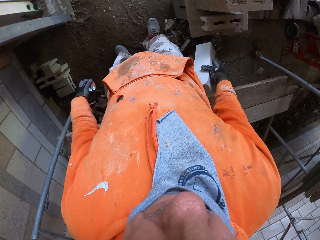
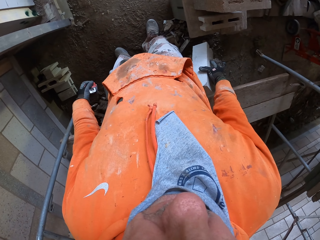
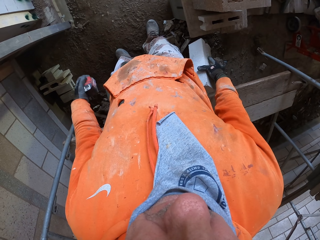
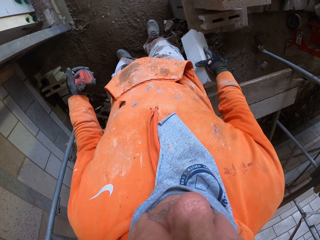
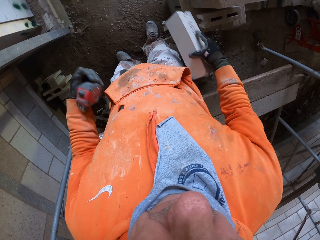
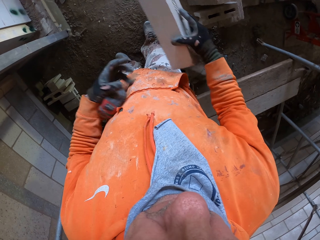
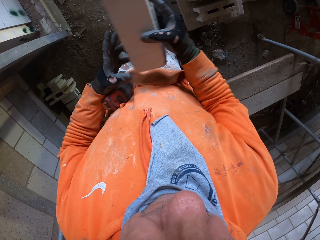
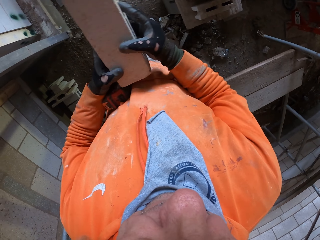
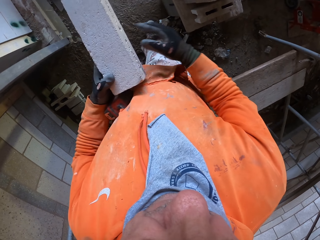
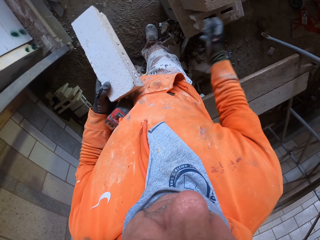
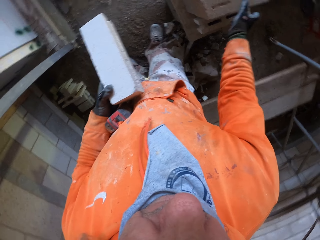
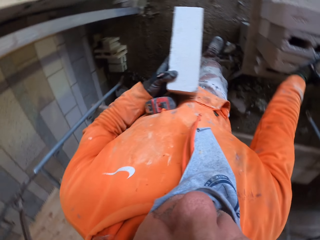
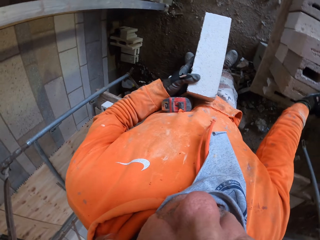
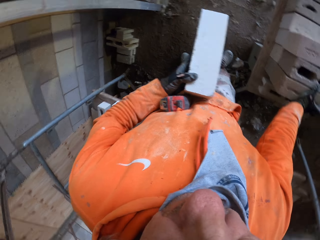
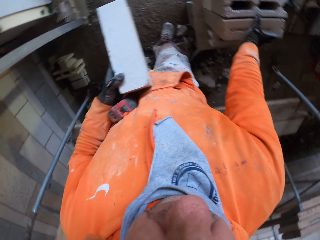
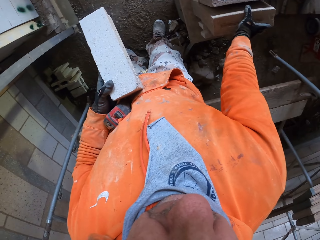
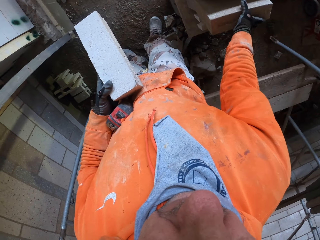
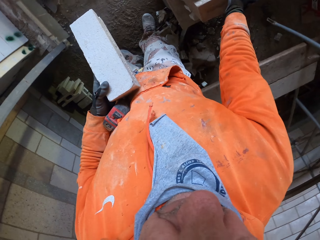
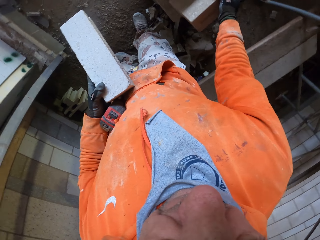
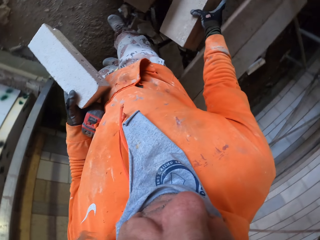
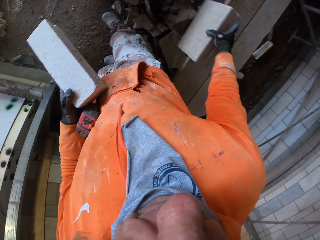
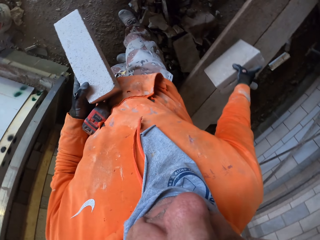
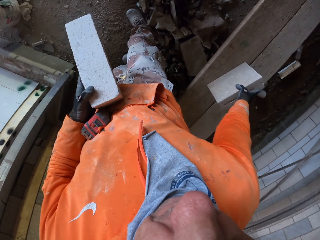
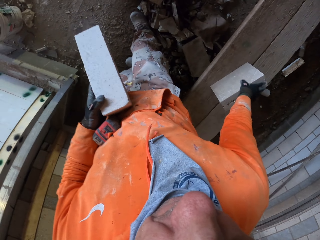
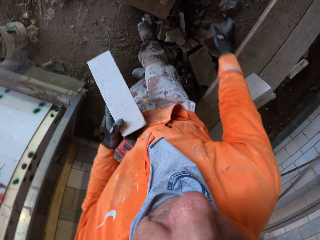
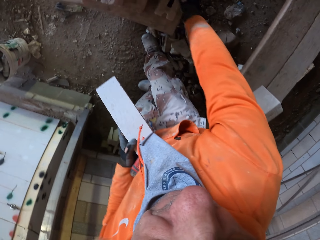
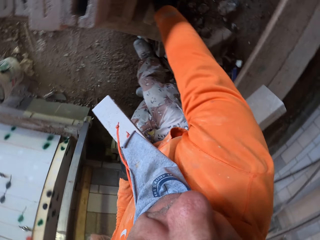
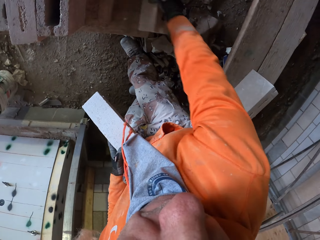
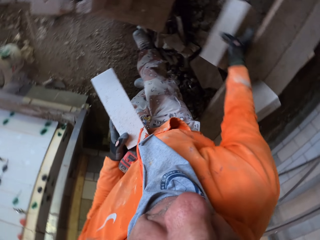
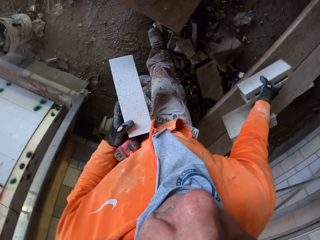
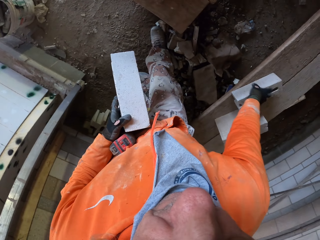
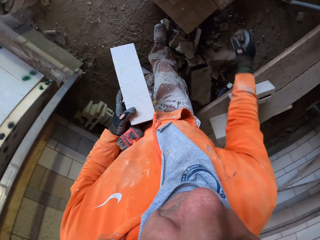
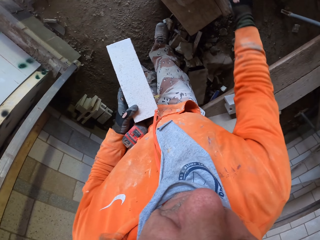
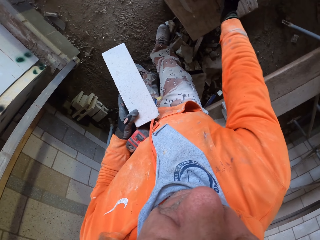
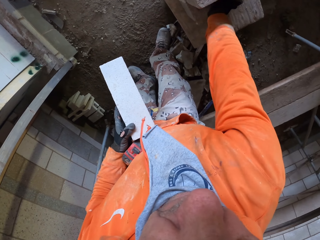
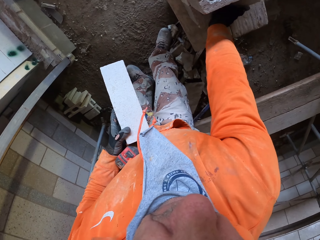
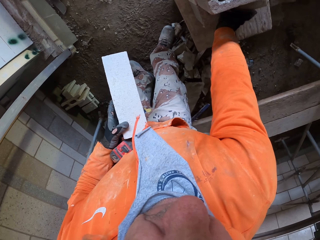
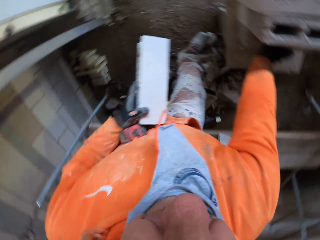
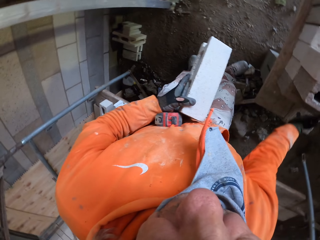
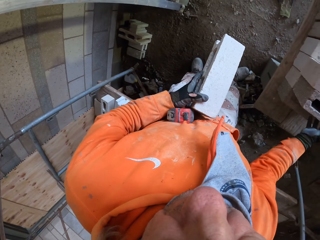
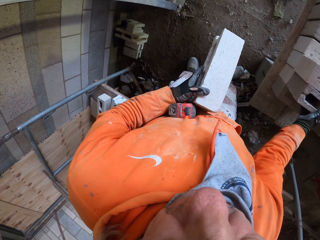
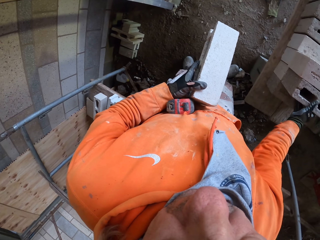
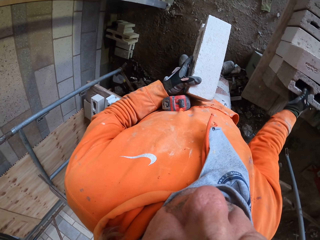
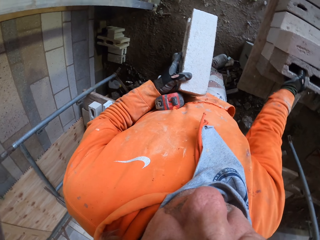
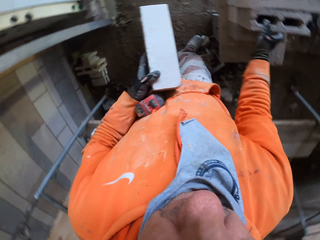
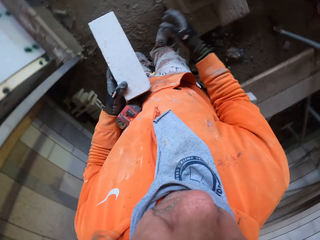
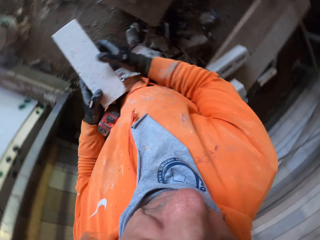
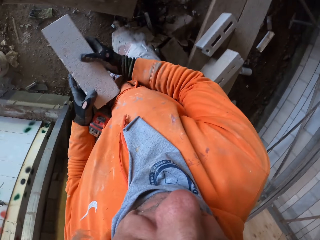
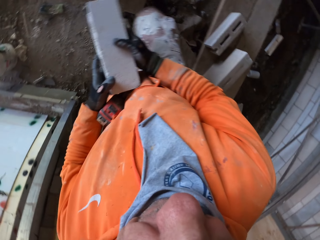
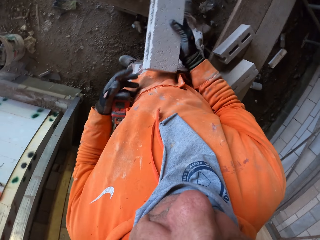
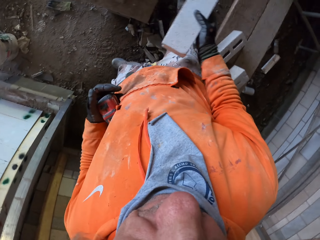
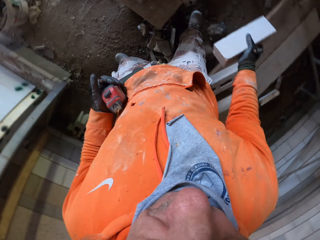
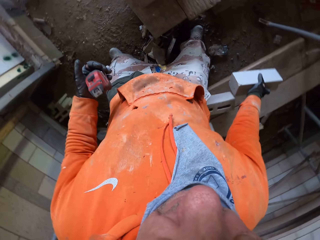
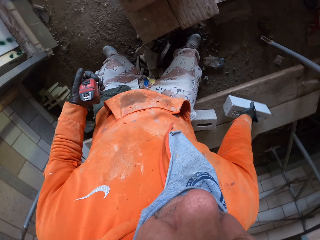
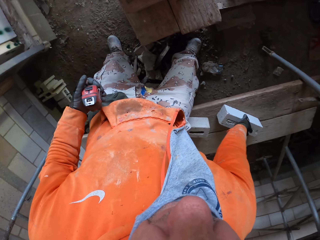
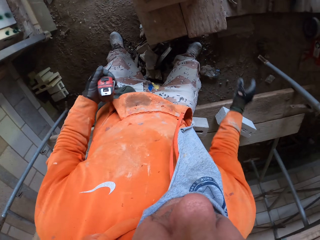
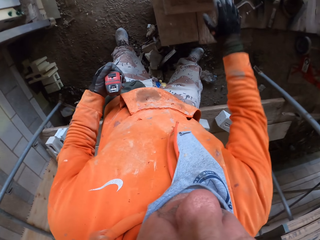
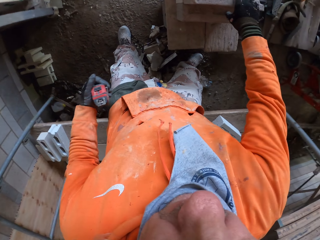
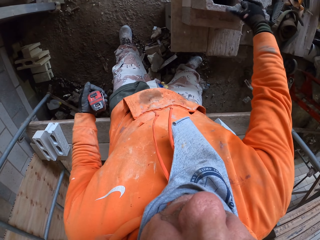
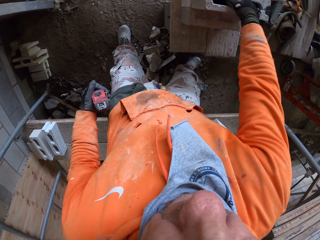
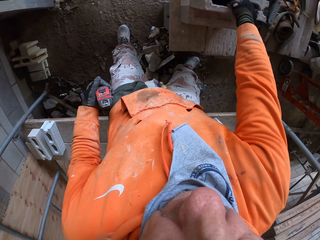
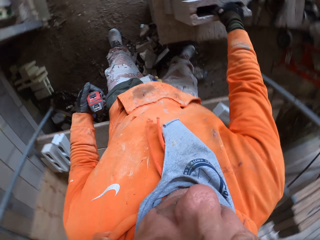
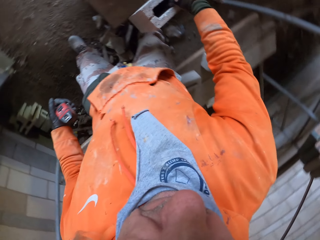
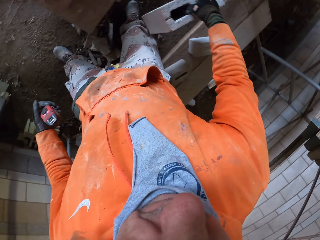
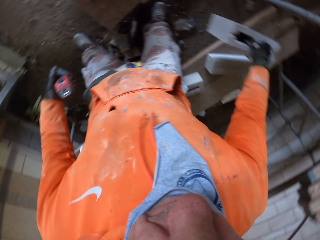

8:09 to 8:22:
The camera wearer changes the hollow block or brick from the right to the left hand. They move the bricks to the wooden bar. They pick a hollow block and place the hollow block on a wood. They pick a hollow block and place the hollow block on the wood. They touch a hollow block. They remove the hand from the hollow blocks. They hold the hollow block with two hands, release the left hand from the hollow block, and place the hollow block on the wood. They pick a hollow block. They move the brick to the wooden bar.

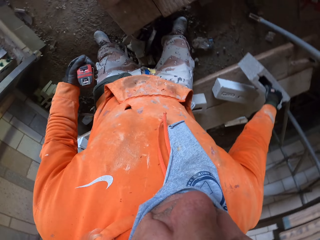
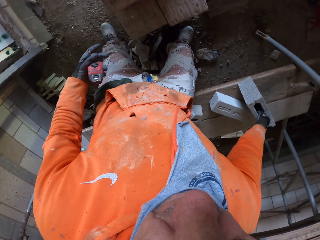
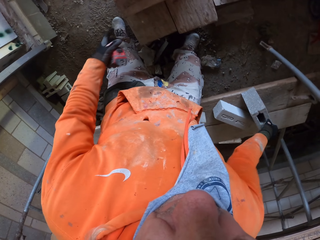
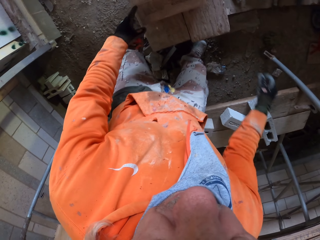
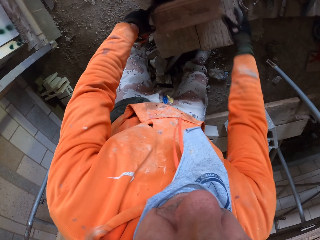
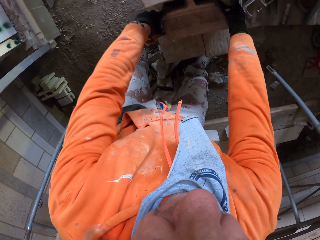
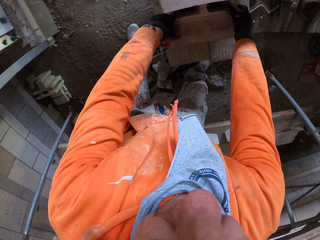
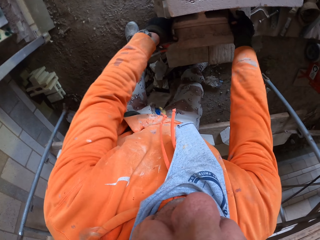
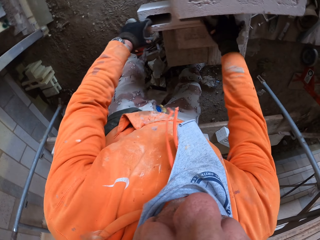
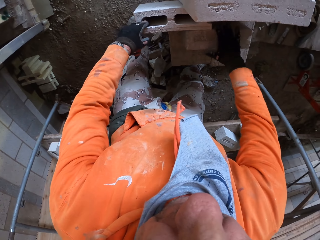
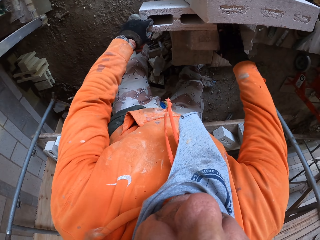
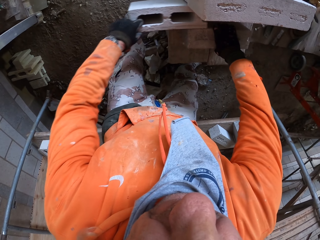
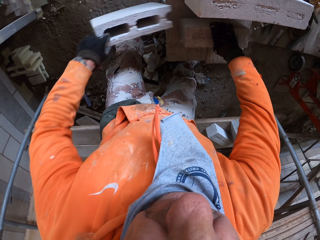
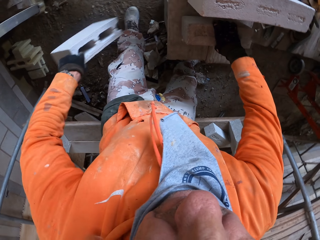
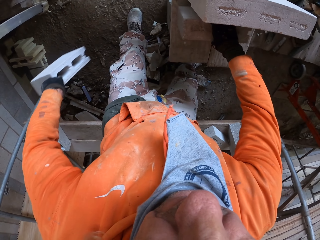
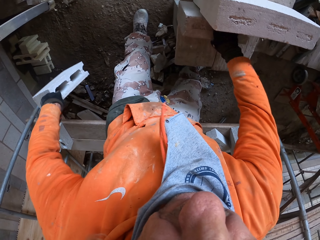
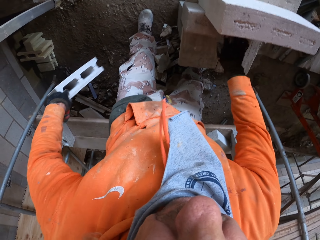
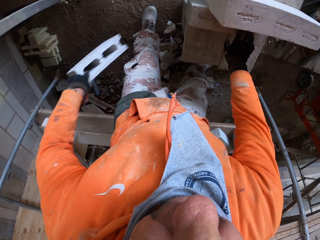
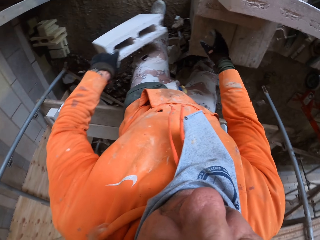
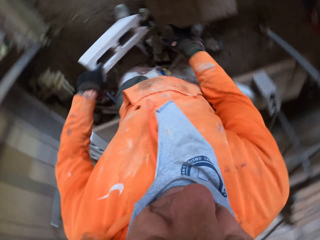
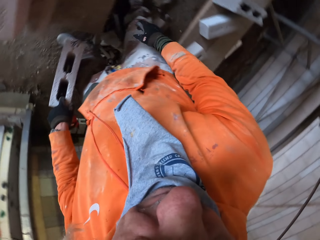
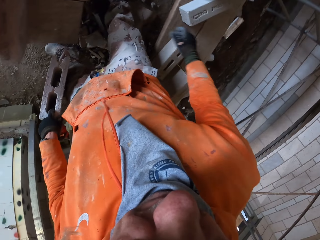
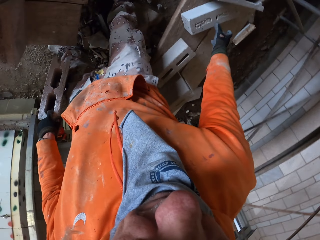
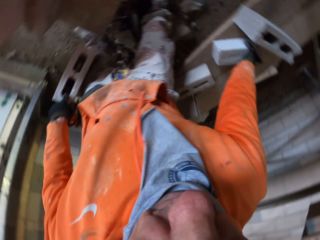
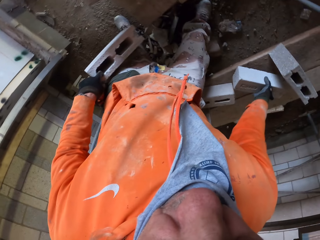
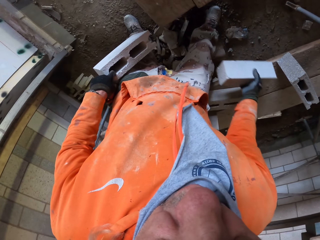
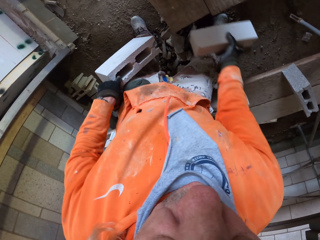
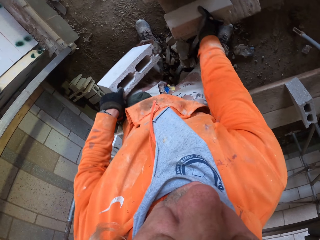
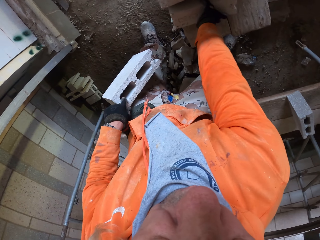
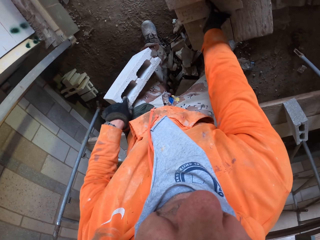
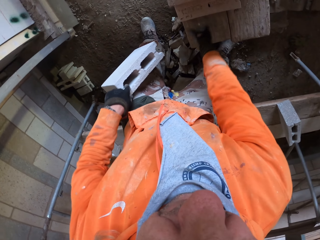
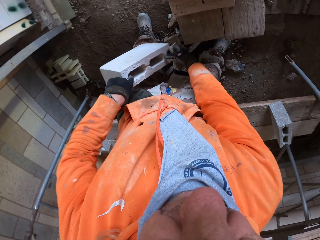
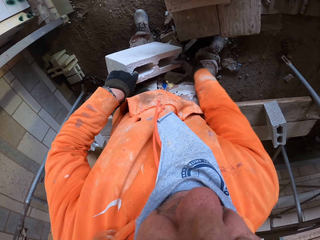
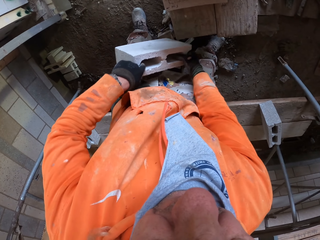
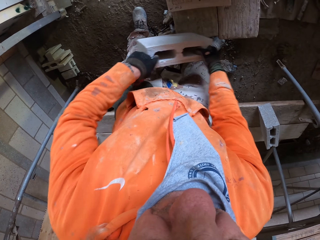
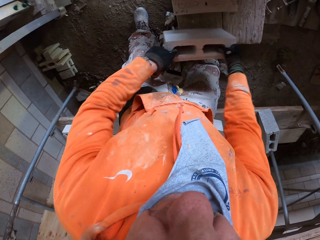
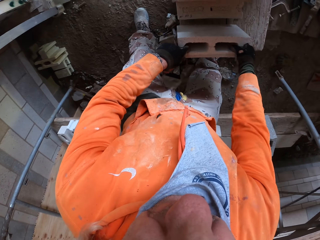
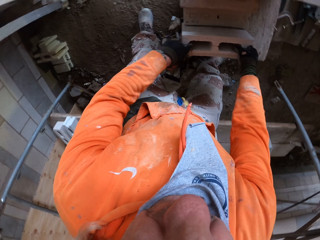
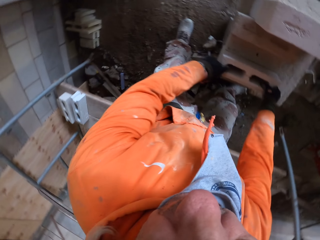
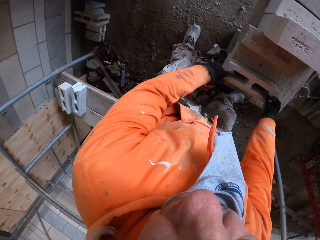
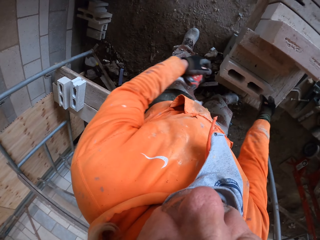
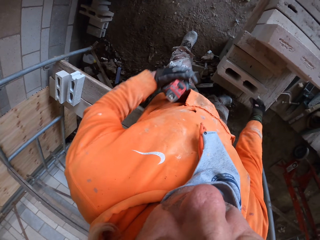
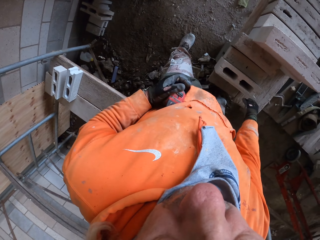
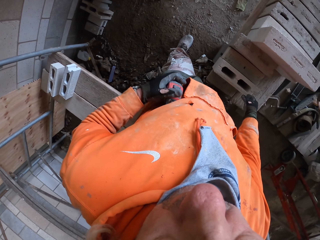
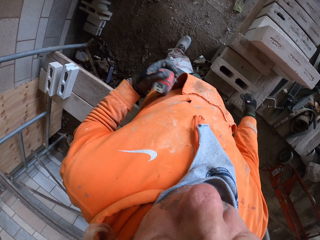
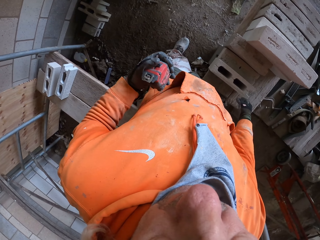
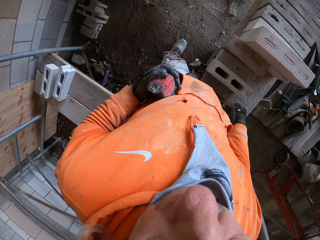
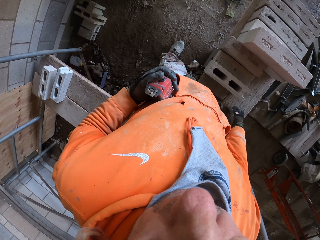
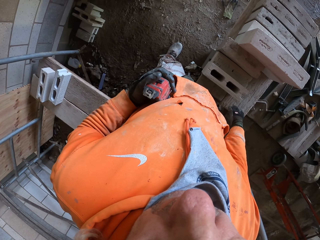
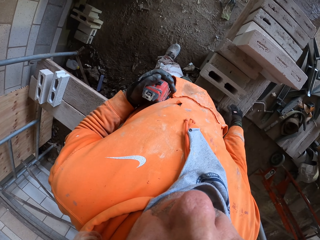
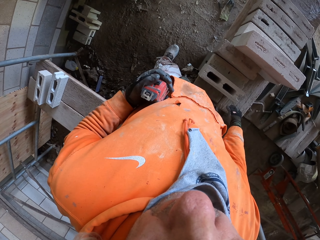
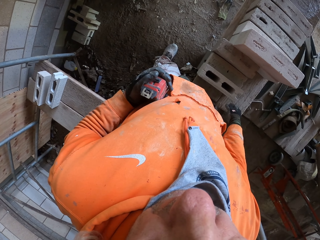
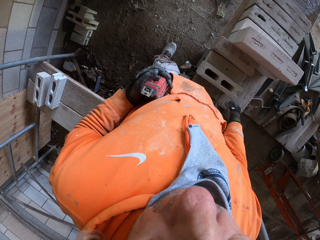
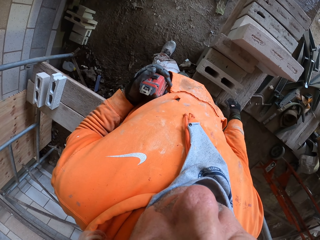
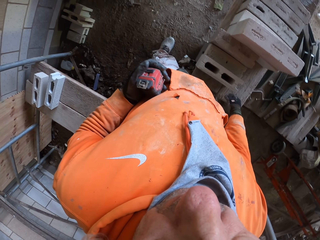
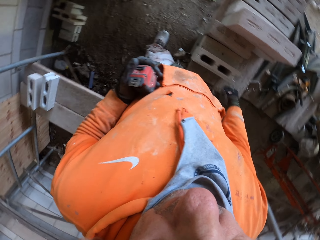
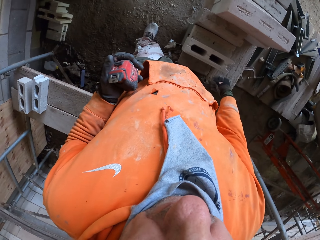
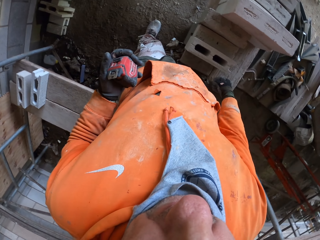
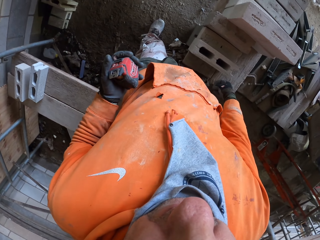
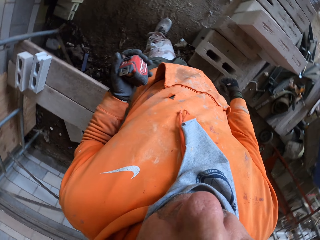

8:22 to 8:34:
The camera wearer picks up a brick from the other bricks. They move the hands. They pick up the brick from the wooden bar. They put the bricks on the other bricks. They hold the tape measure and stare at the bricks in the workshop.
